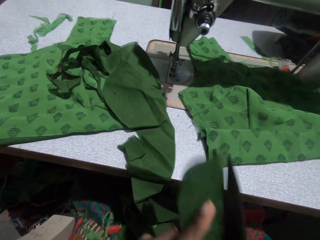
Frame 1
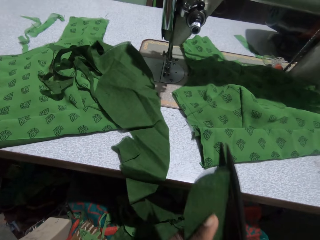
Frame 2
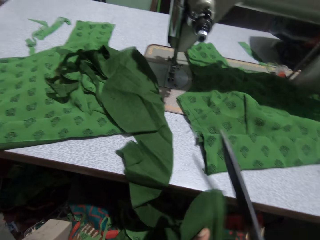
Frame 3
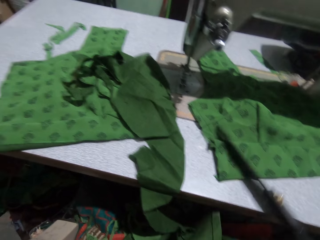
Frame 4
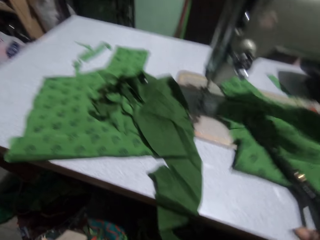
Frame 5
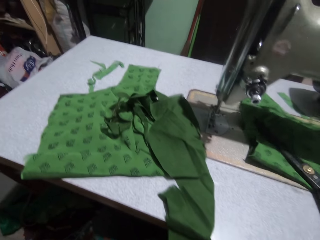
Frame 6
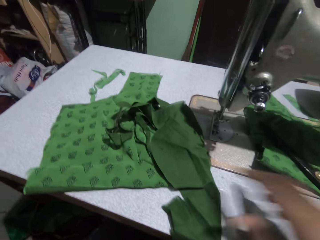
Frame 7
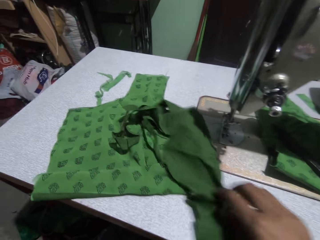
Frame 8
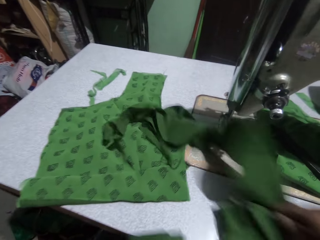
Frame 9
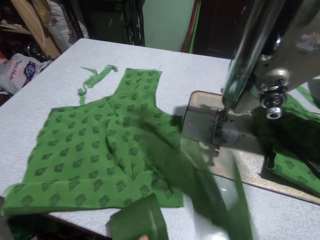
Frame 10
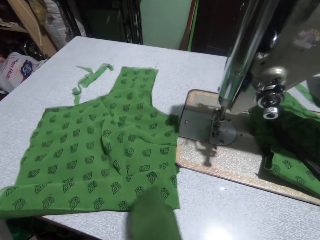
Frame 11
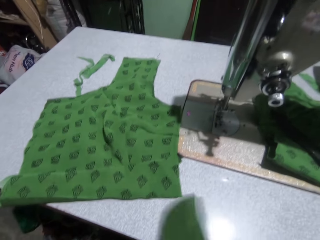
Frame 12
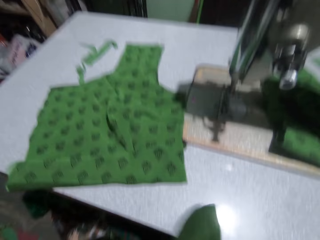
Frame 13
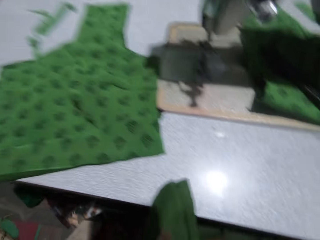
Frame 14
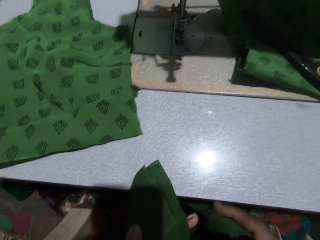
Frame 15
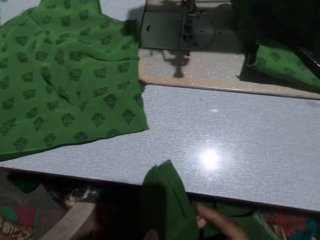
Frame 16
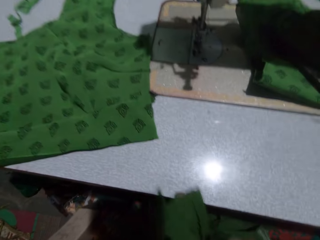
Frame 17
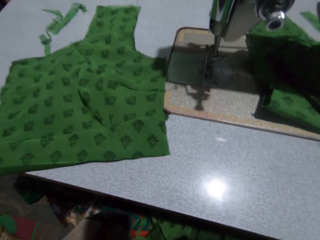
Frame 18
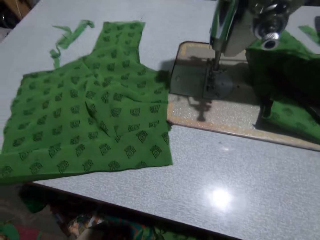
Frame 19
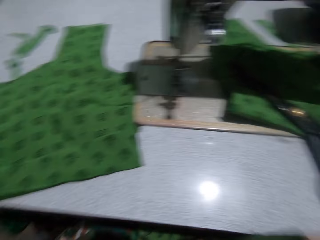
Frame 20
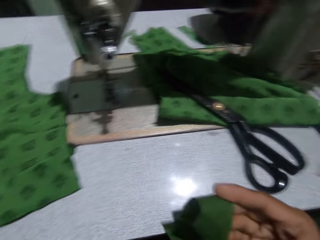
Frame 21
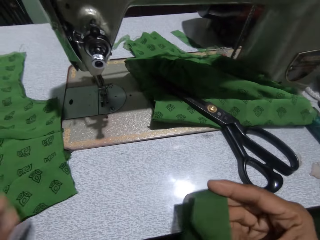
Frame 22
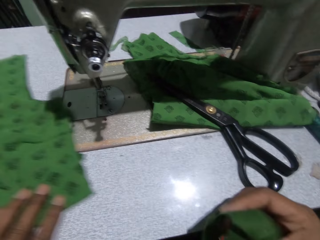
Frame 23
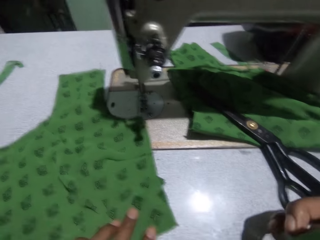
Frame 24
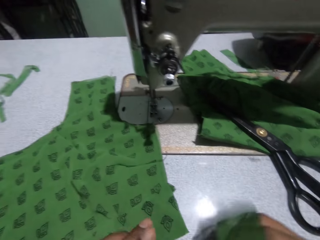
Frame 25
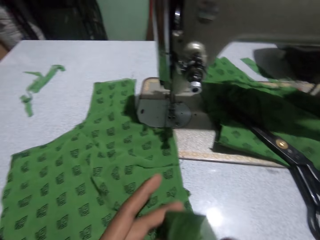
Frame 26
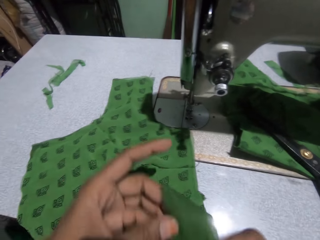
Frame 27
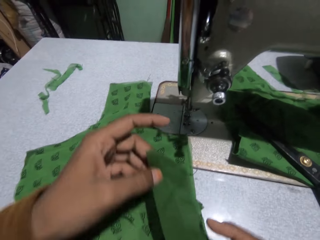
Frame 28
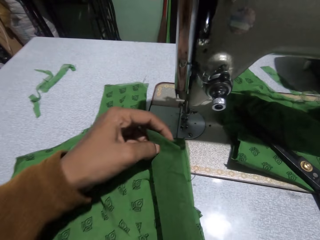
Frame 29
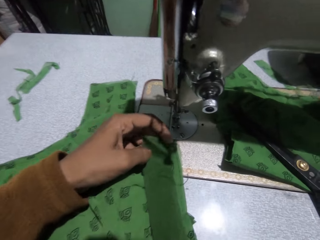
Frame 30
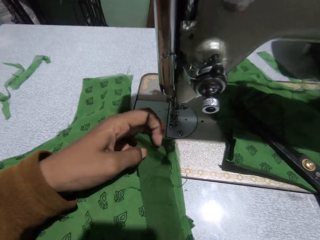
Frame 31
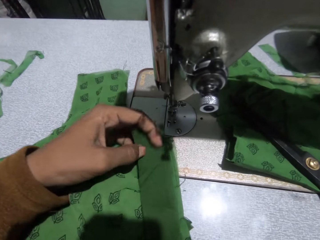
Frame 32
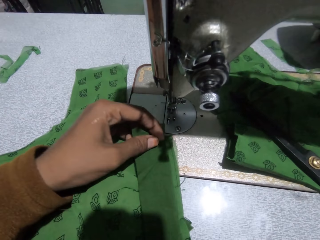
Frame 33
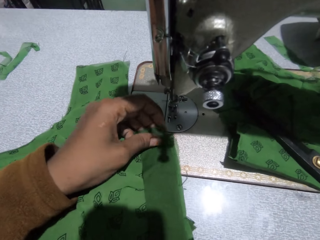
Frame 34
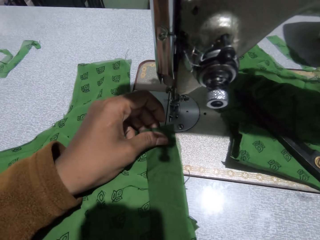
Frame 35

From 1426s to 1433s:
The camera wearer puts the scissors in her right hand on the sewing machine. She picks up a piece of cloth on the sewing machine with her right hand. She adjusts the cloth on the machine with her left hand. She lays the piece in her hand on the cloth on the sewing machine.

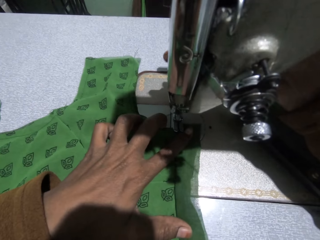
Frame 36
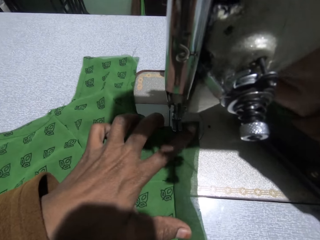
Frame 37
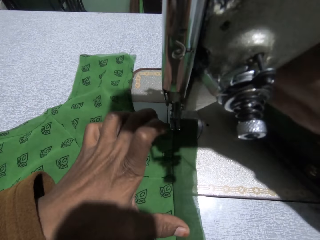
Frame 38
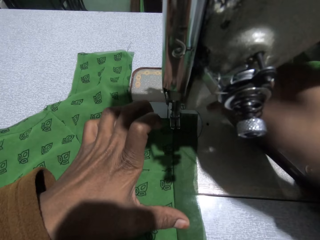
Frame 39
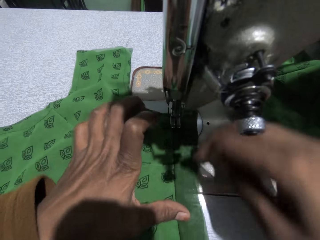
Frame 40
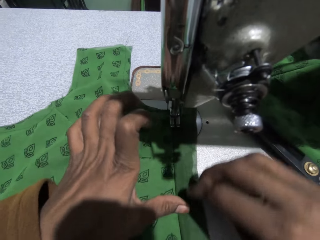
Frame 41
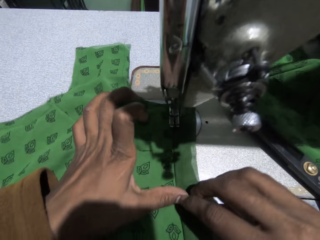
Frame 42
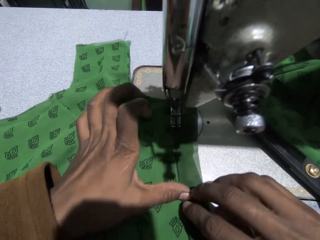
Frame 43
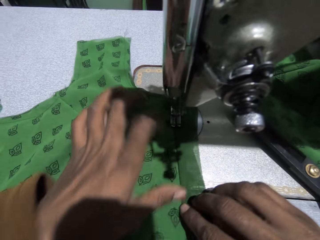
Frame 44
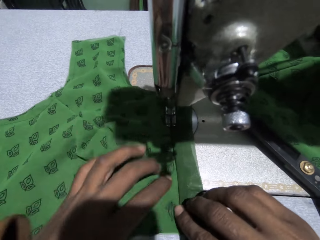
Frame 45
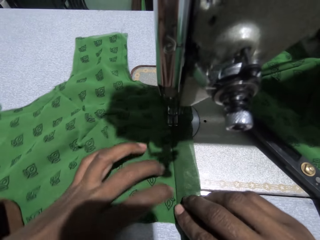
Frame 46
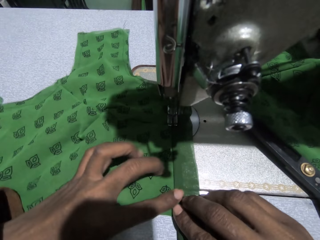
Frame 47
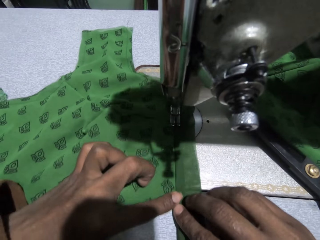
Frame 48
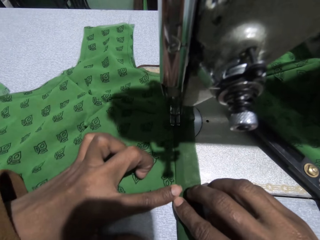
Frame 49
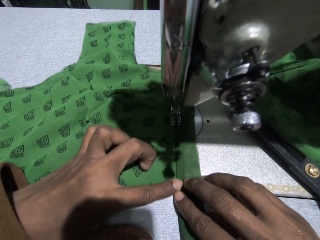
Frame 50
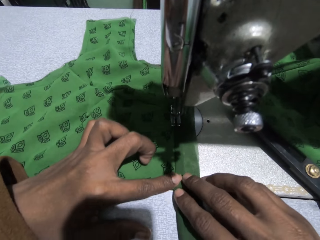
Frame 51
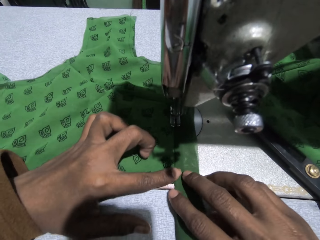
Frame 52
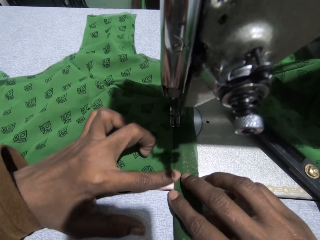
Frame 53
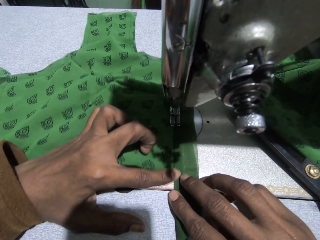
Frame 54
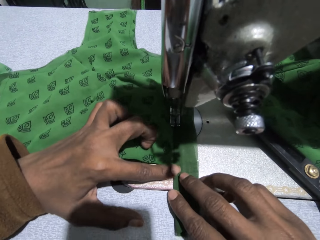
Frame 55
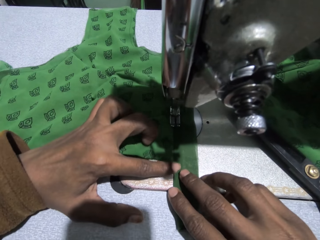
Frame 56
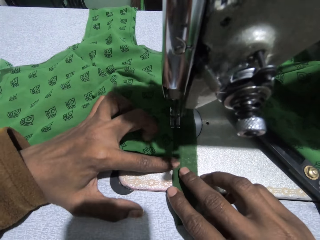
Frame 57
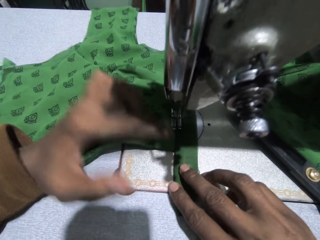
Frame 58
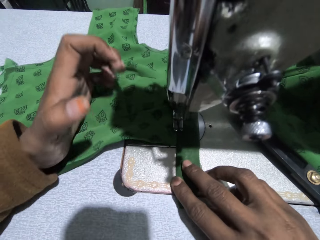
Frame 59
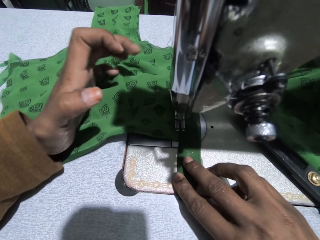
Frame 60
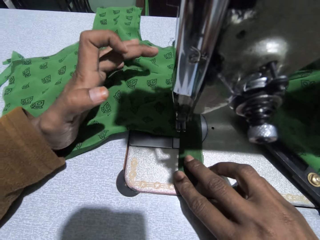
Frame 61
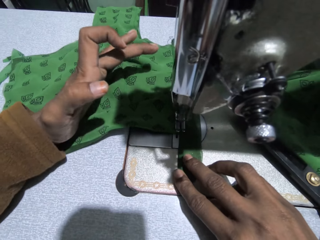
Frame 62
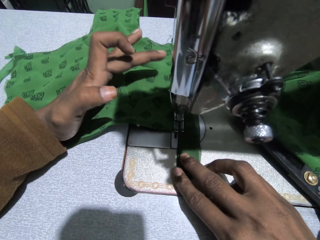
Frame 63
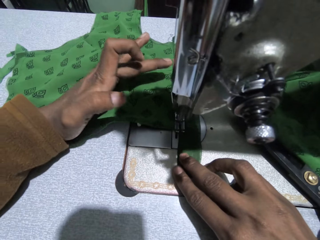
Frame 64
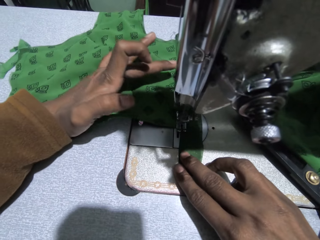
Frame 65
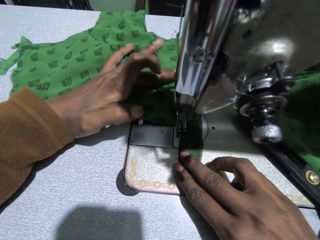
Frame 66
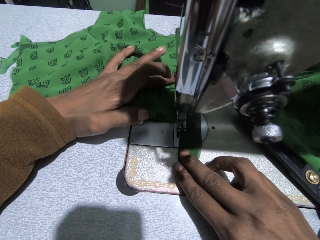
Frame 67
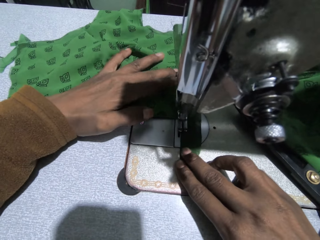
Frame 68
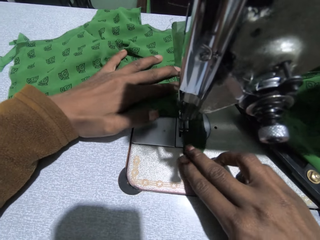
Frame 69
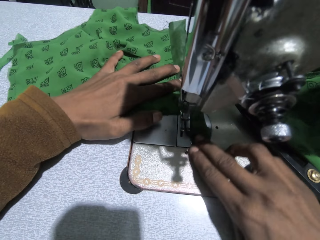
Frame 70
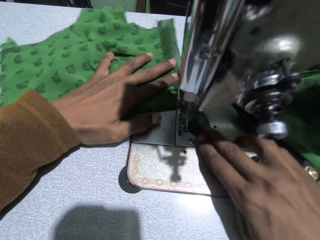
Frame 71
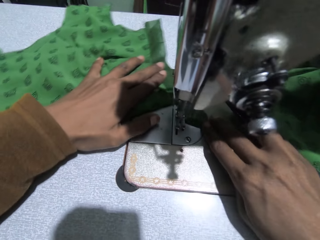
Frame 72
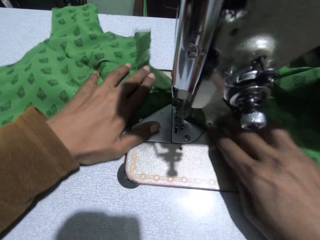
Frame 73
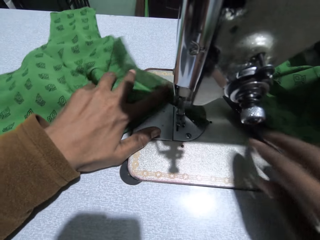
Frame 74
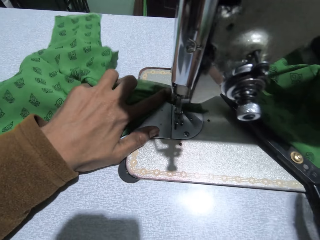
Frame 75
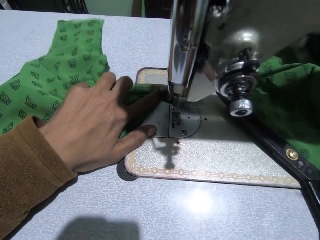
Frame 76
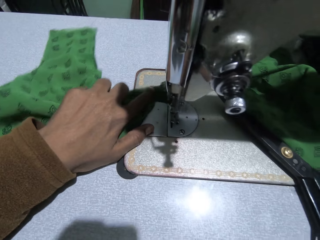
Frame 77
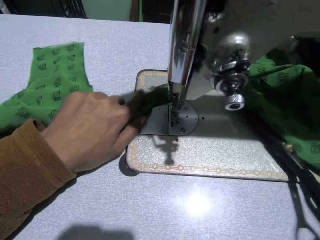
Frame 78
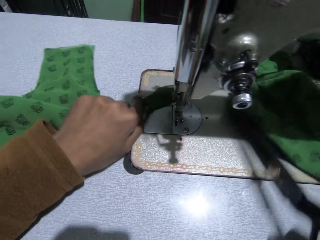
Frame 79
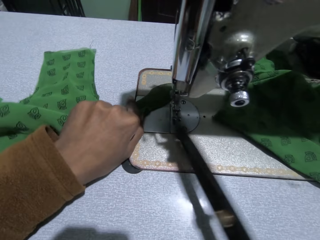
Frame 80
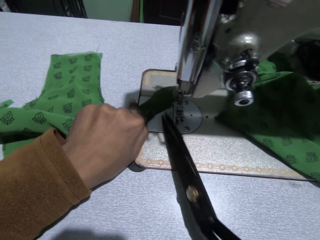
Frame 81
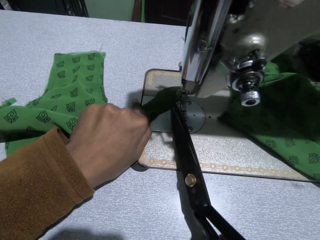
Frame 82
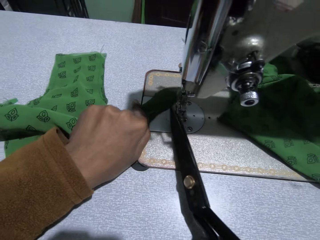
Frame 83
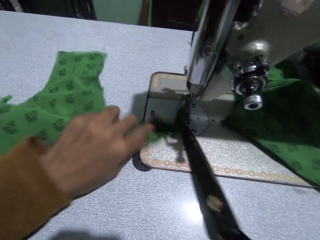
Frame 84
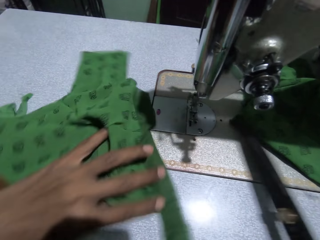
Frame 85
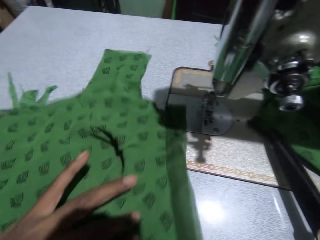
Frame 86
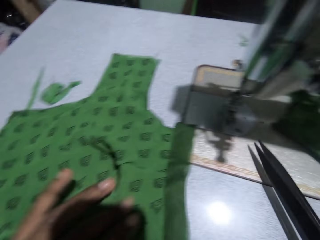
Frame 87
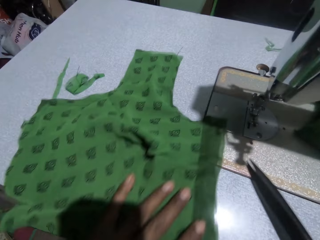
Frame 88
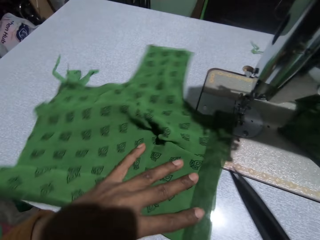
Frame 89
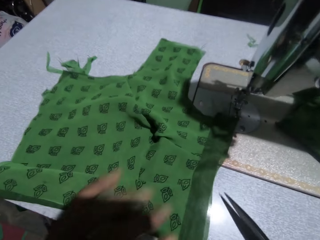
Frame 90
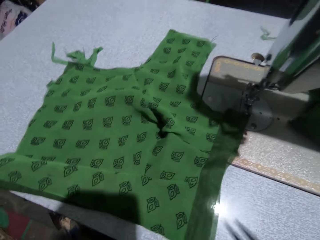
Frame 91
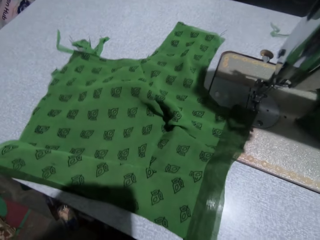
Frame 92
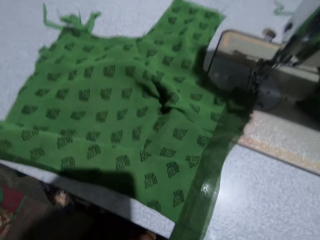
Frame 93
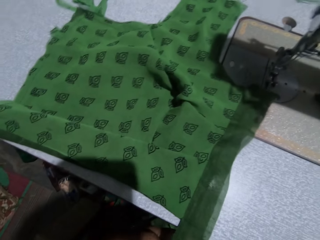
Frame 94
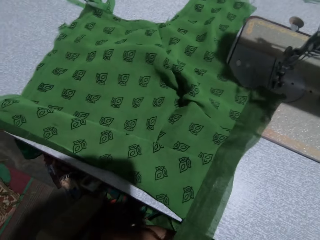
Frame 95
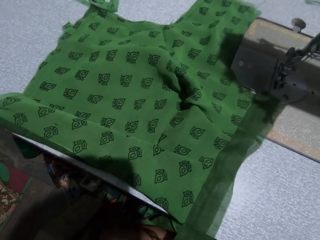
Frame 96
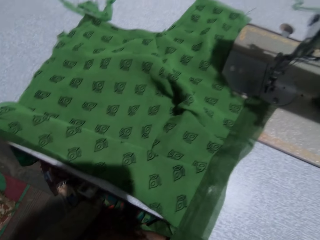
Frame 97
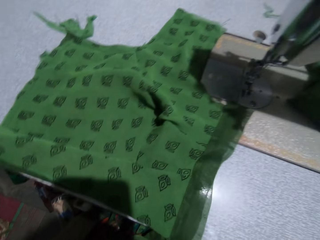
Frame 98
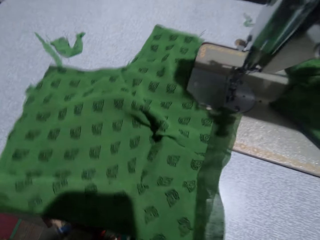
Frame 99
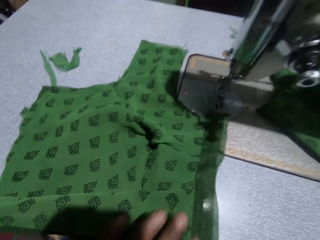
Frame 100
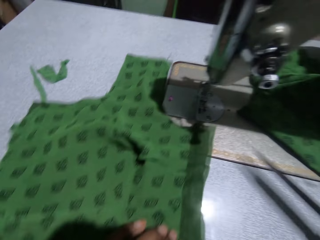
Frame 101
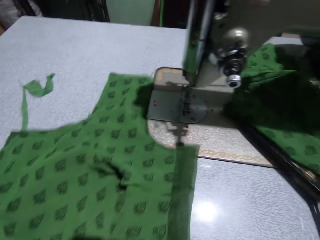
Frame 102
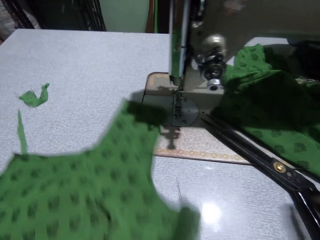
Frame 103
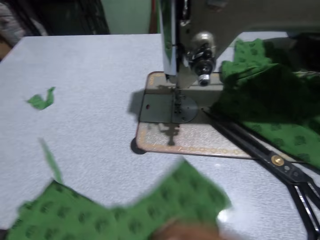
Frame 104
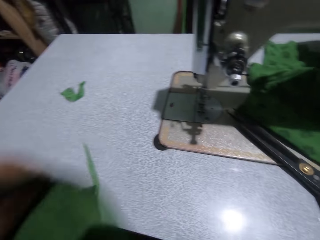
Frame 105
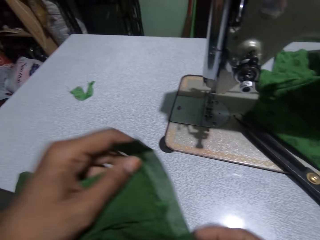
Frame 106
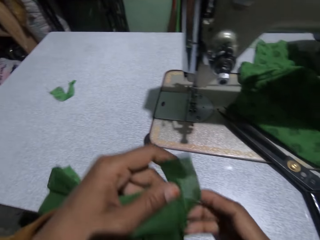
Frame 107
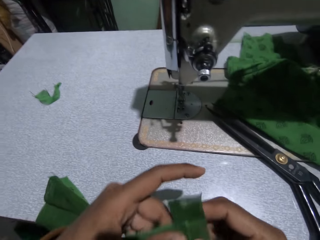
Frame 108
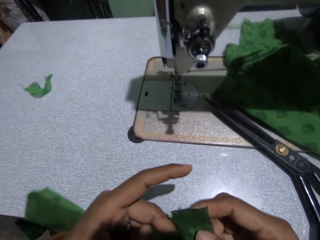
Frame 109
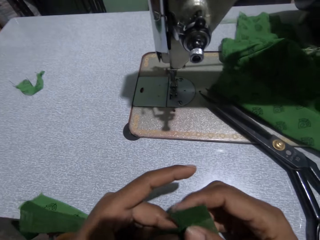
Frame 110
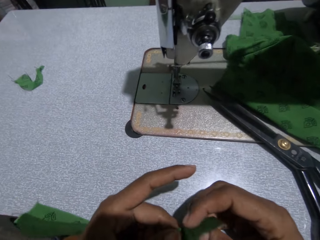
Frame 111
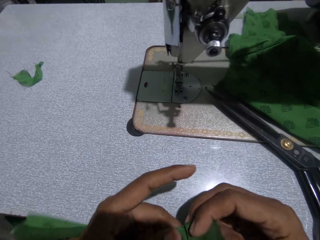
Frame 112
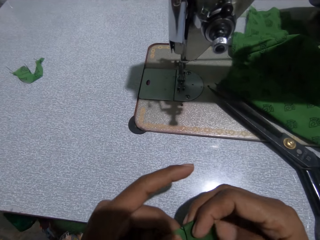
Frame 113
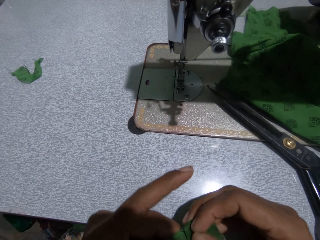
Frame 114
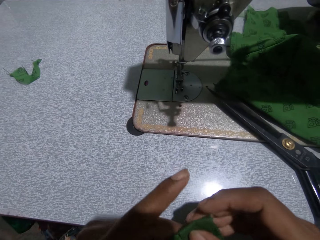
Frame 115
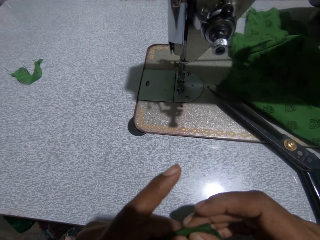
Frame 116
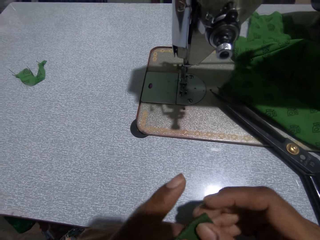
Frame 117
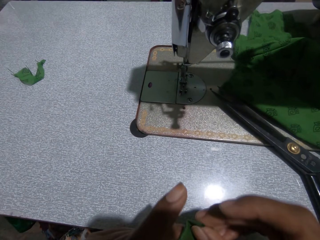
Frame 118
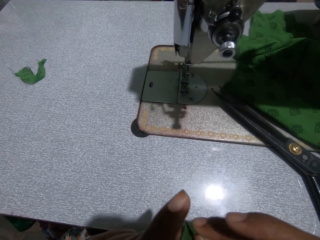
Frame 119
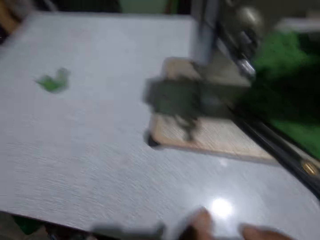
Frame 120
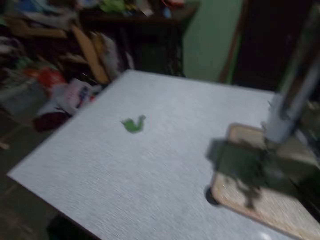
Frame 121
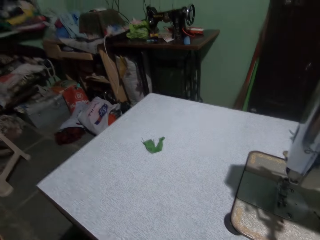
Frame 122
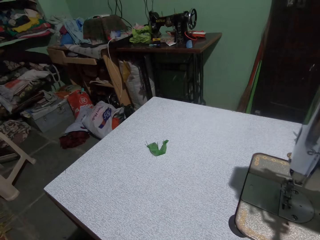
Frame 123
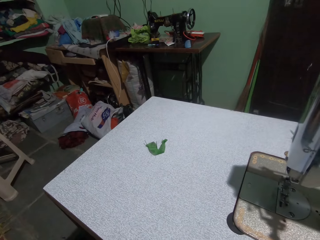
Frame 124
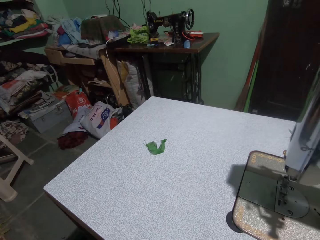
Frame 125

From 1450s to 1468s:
The camera wearer sews the cloth. She picks up the scissors on the sewing machine with her right hand. She cuts thread on the cloth with the scissors. She trims the cloth. She drops the scissors on the sewing machine. She adjusts the cloth on the sewing machine. She turns the cloth.
